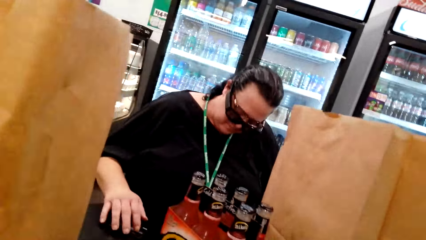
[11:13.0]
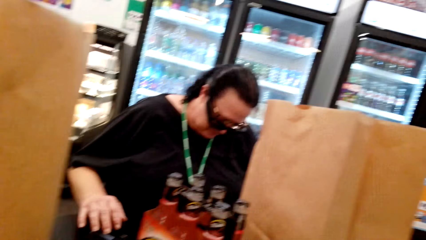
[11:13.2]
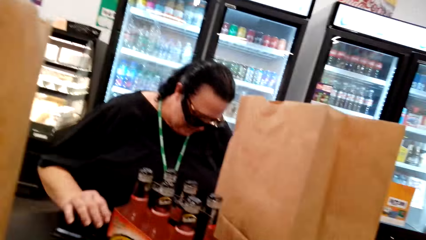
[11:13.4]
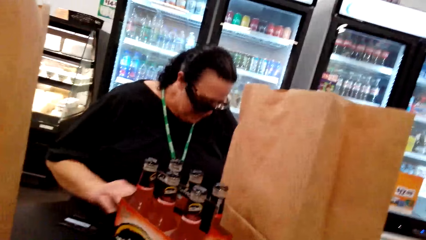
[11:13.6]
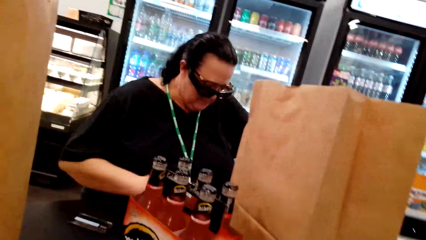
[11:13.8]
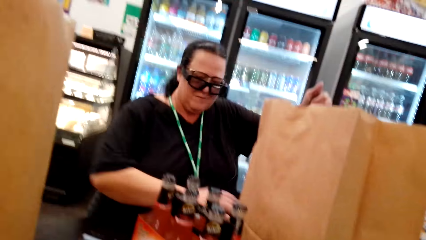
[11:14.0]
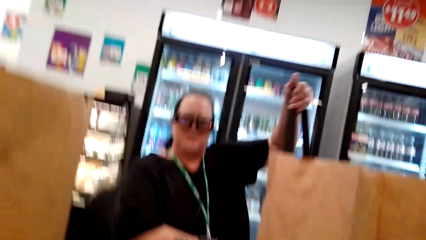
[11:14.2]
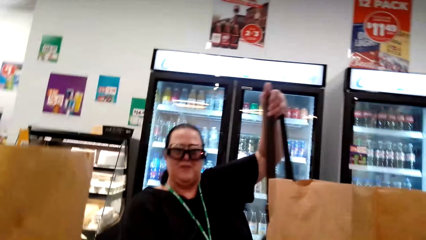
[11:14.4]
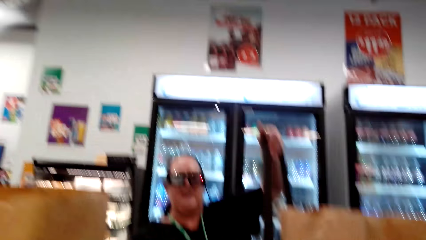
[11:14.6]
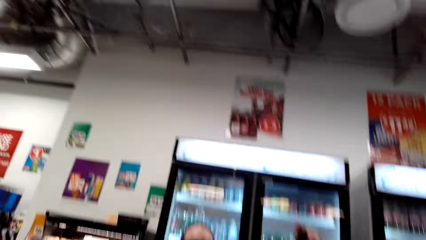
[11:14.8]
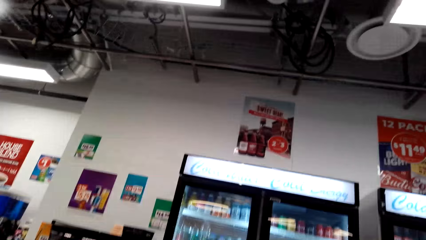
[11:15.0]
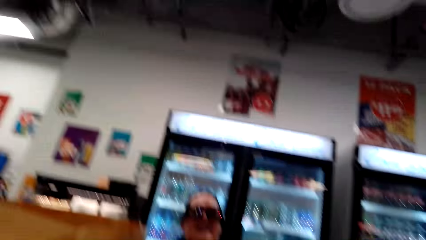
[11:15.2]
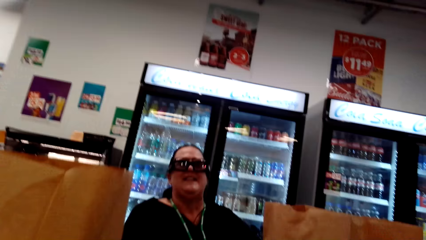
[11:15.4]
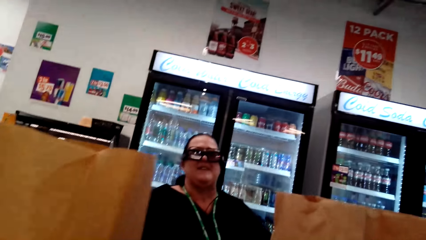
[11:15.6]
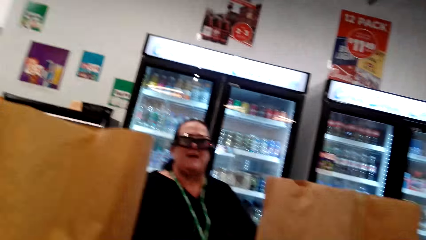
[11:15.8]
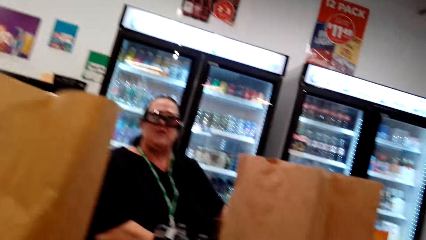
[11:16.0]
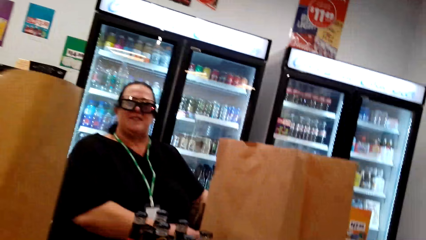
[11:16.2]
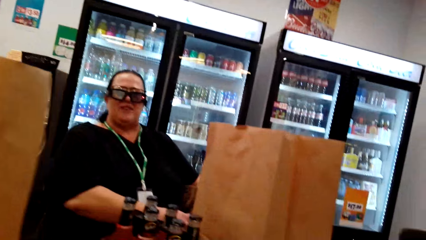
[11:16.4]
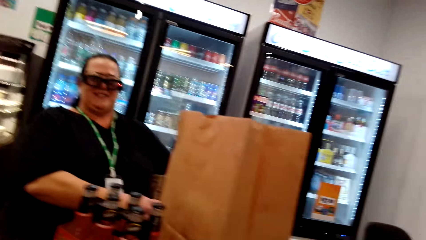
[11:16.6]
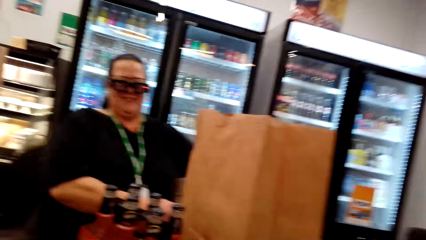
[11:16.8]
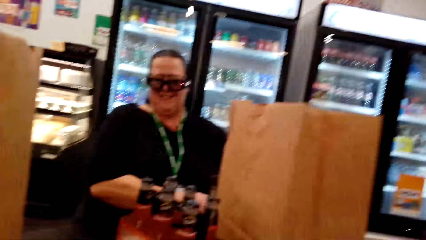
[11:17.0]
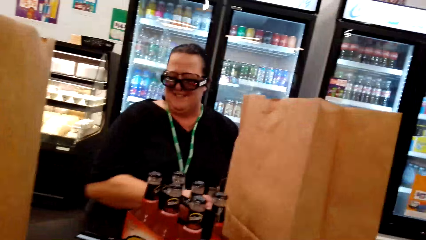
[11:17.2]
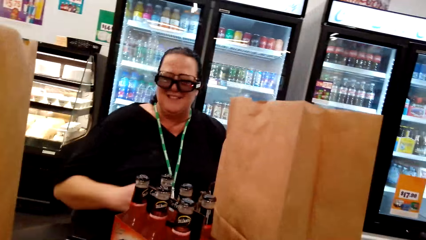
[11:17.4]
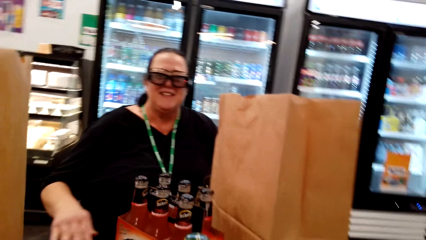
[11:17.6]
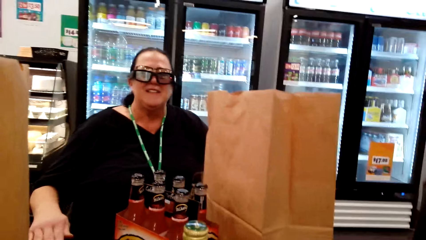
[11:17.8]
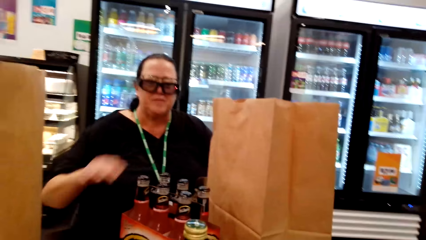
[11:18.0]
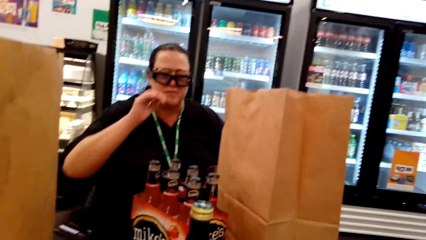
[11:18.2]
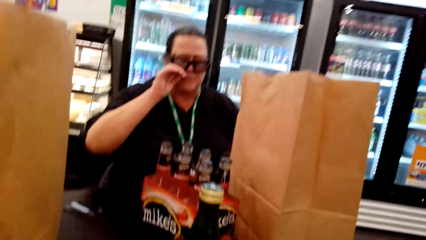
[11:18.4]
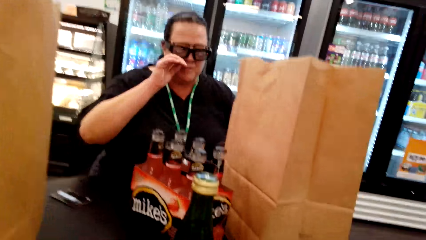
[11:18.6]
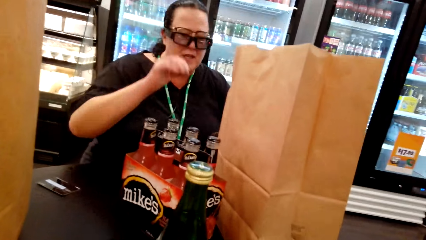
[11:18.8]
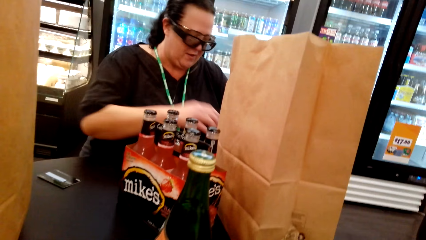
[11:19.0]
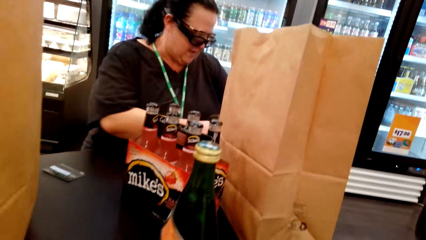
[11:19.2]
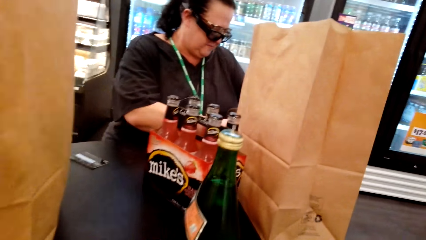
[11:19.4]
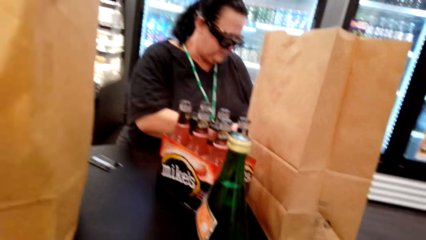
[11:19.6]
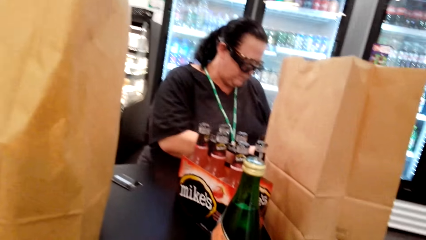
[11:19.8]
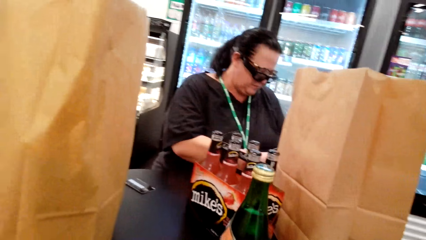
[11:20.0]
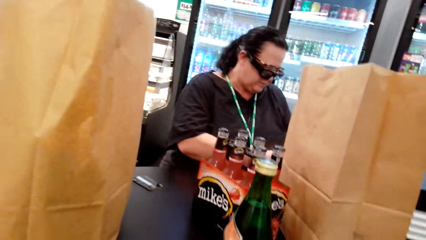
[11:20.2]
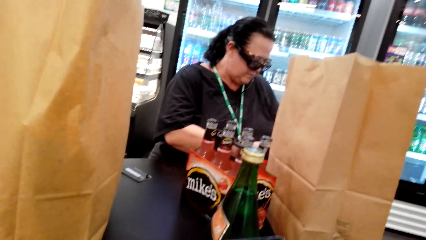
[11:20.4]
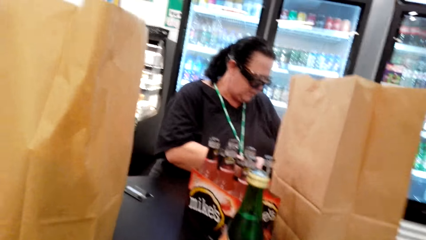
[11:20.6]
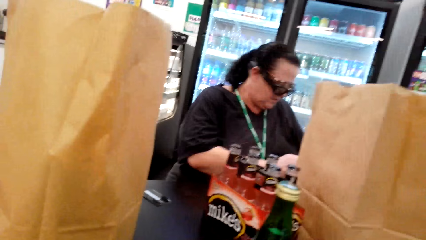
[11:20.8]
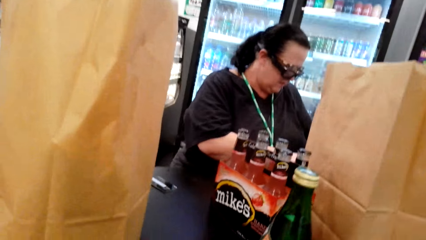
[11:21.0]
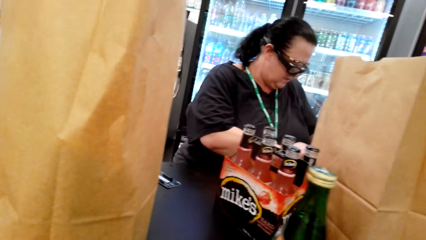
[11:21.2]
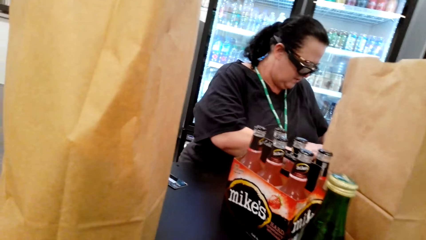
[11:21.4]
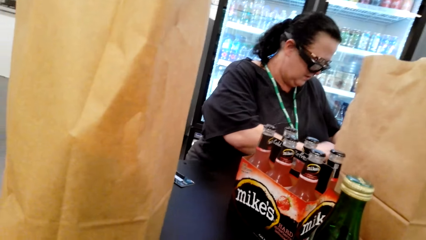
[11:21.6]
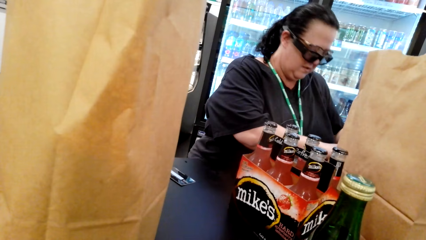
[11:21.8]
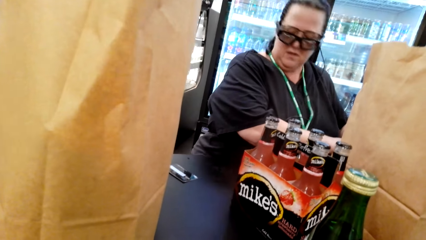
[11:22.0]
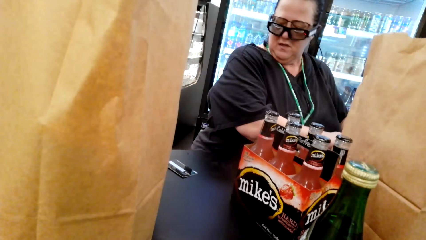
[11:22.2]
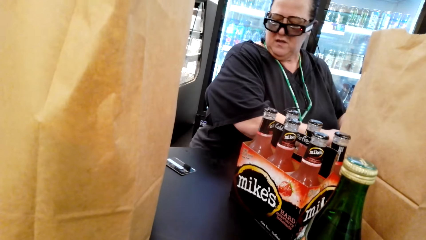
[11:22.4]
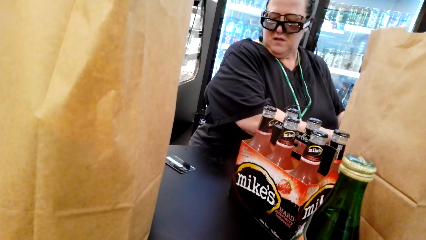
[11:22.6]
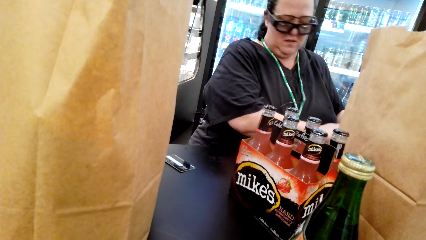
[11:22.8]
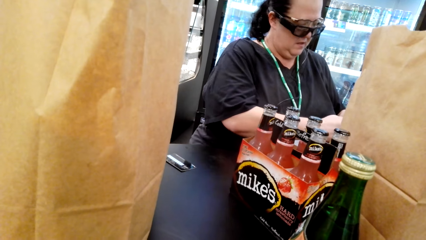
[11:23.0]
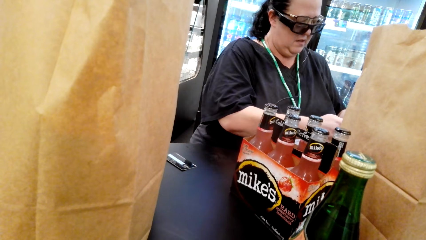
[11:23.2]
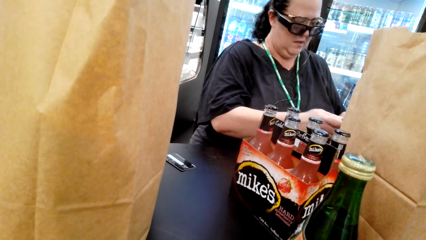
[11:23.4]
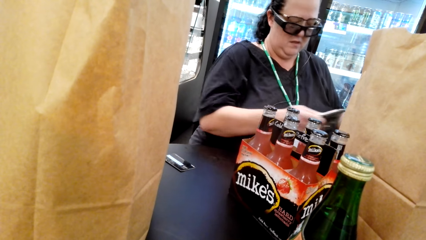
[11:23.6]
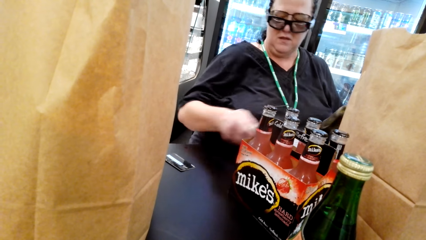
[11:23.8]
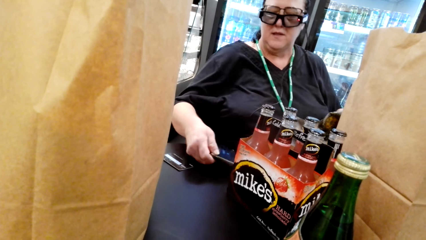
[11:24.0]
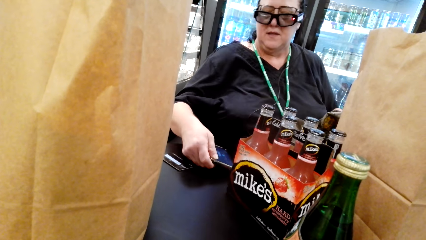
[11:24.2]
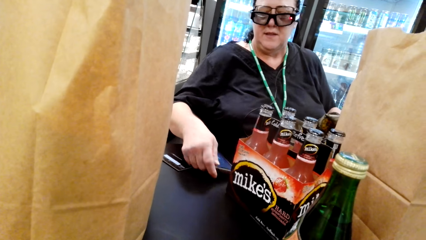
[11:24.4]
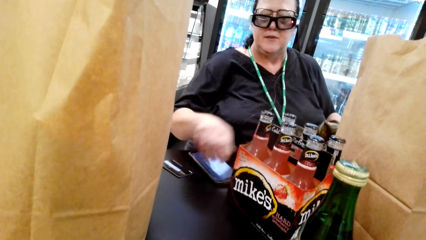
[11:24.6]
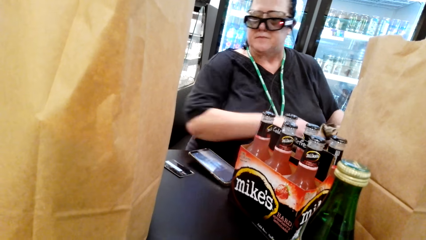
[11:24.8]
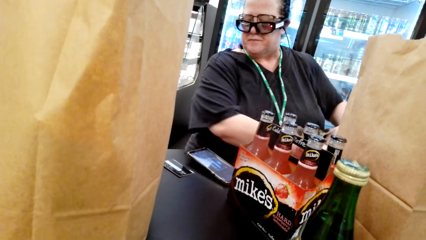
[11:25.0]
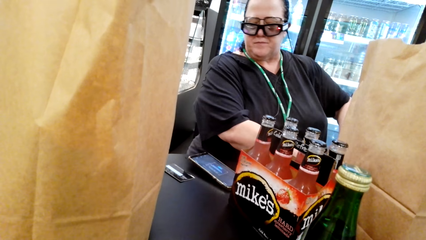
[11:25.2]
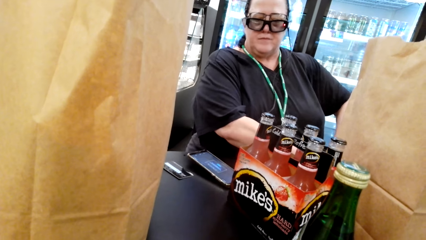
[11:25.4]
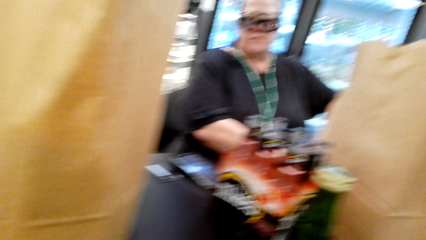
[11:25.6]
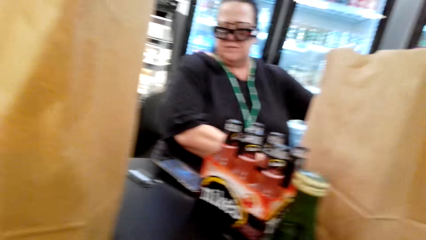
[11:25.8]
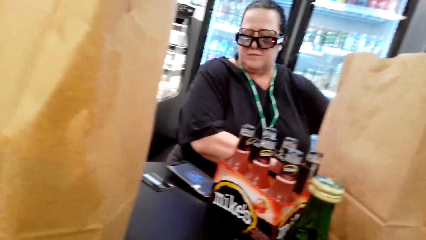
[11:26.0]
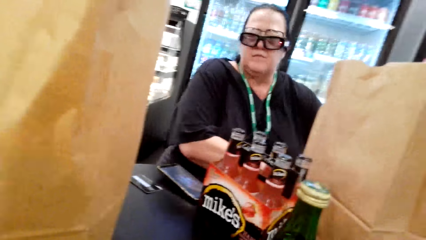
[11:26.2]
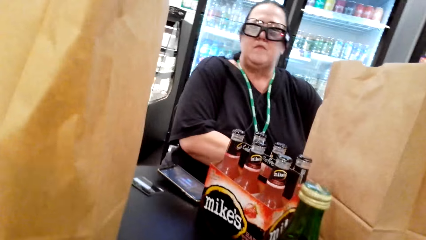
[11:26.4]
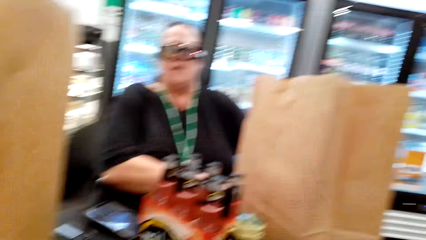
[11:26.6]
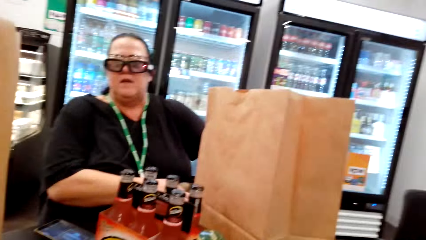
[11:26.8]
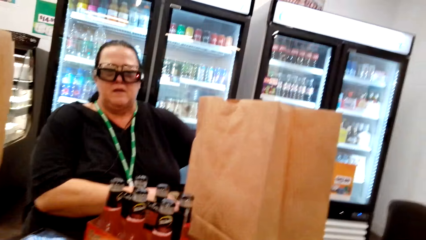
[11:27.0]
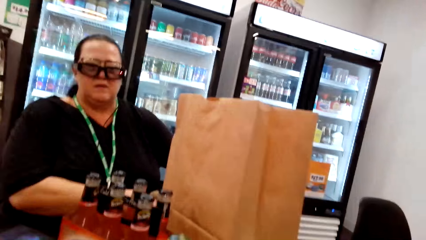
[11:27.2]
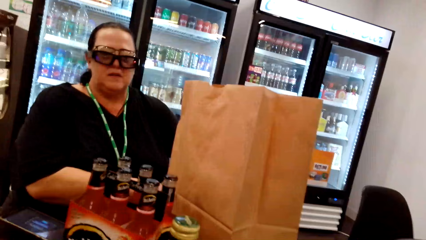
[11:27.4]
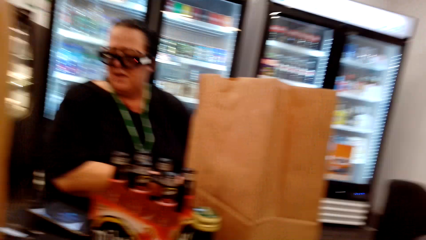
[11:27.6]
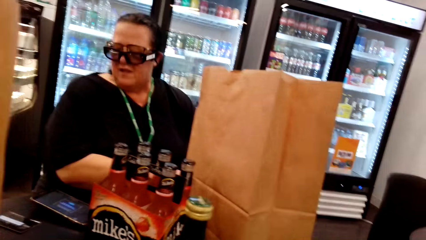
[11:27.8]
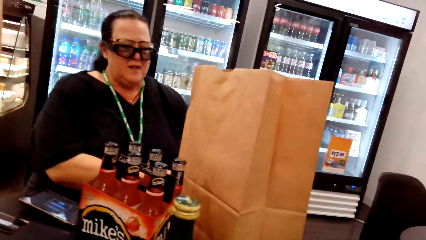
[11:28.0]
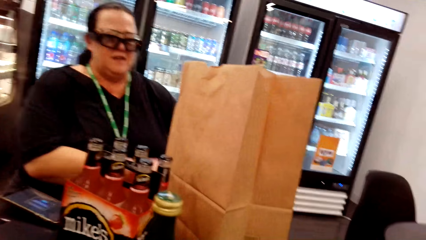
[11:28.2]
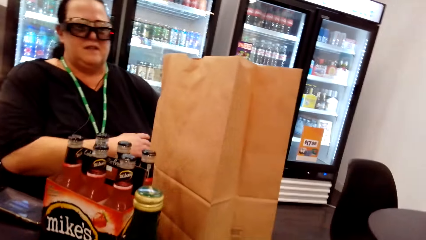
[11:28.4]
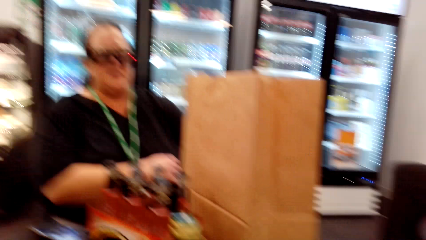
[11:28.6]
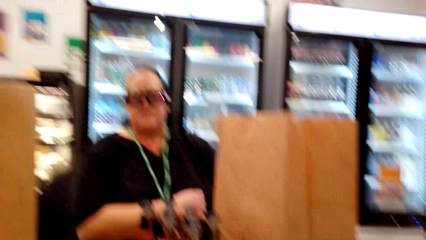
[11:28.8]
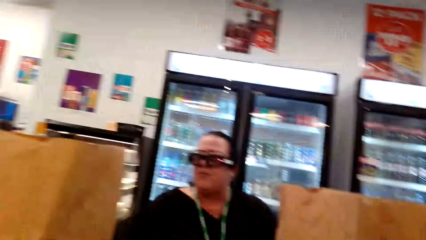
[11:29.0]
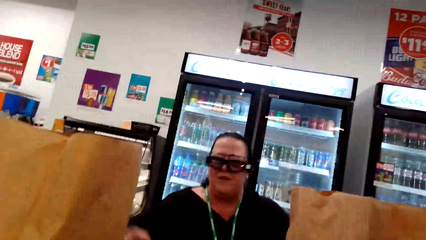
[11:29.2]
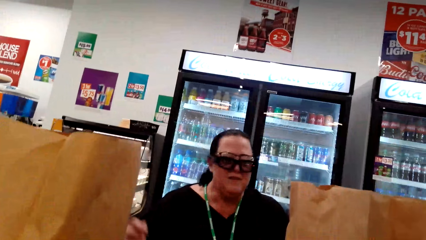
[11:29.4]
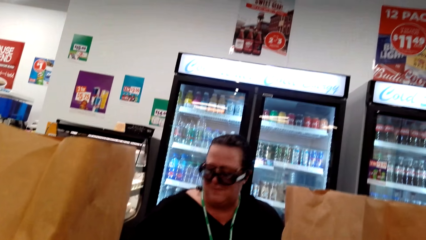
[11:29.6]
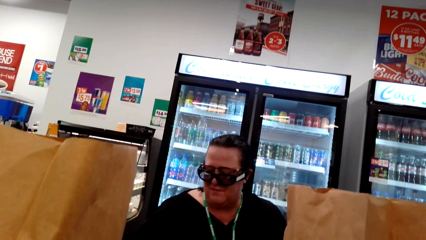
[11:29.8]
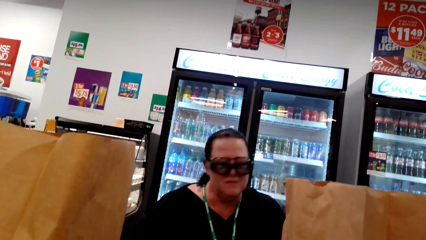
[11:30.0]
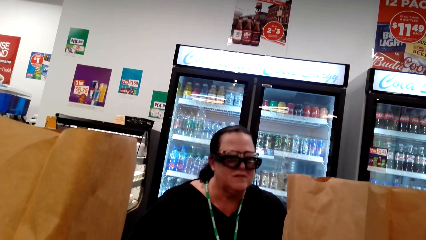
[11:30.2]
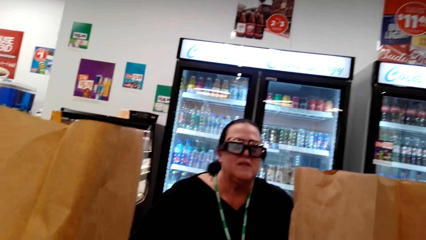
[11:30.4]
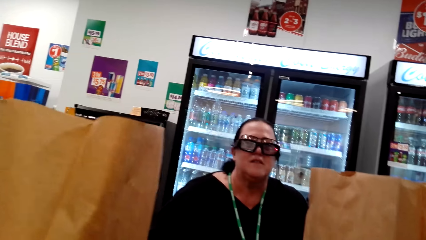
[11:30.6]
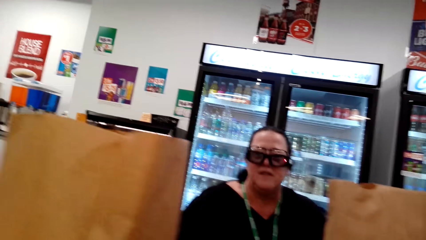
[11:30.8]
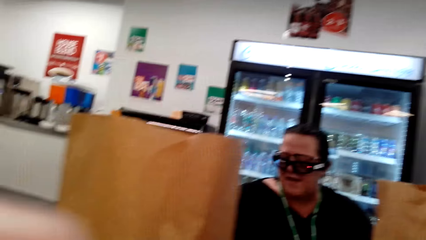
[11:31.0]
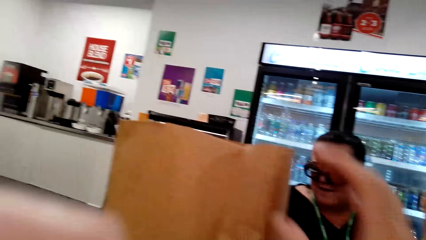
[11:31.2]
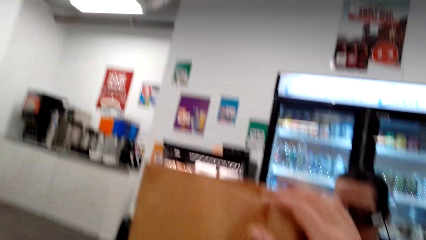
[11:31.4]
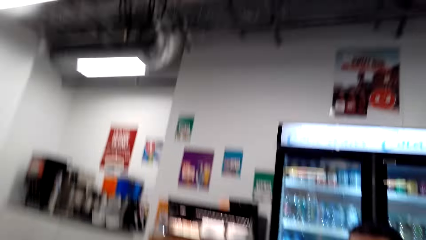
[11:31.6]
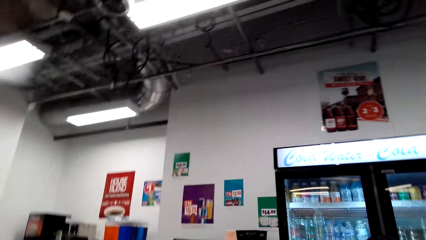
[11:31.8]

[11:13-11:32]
The woman places her hand on the table. The camera wearer looks at the woman. The woman lifts her handbag. She converses with the camera wearer. The camera wearer converses with the woman. The woman puts her hand around her glass and drops her hand. She puts the phone on the table. She moves her hand. The camera wearer converses with the woman. They converse with the woman again.
